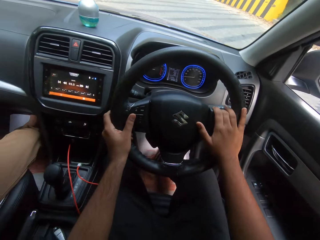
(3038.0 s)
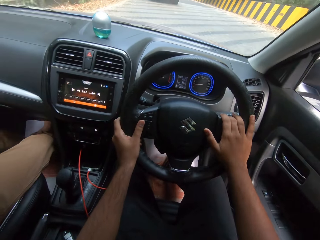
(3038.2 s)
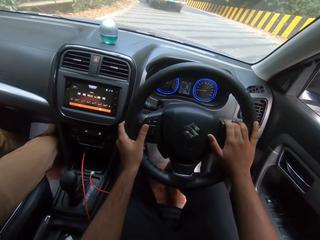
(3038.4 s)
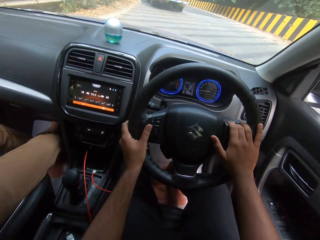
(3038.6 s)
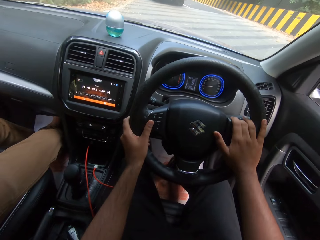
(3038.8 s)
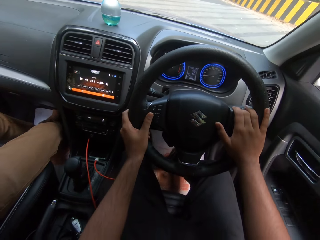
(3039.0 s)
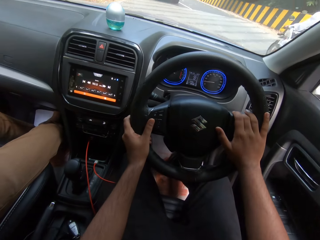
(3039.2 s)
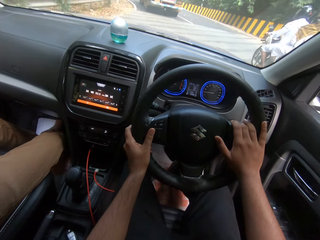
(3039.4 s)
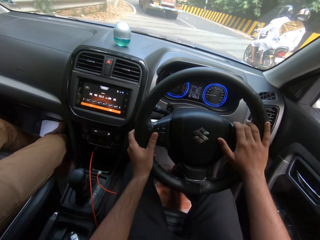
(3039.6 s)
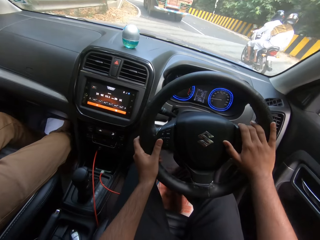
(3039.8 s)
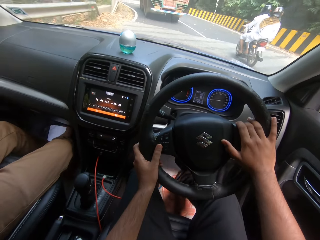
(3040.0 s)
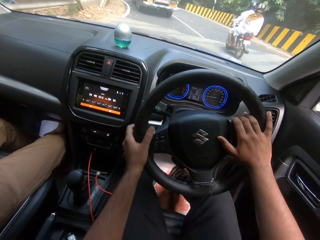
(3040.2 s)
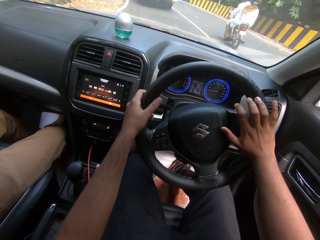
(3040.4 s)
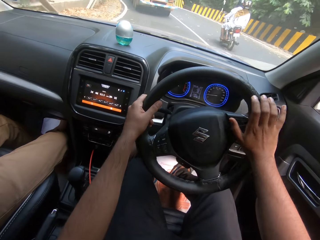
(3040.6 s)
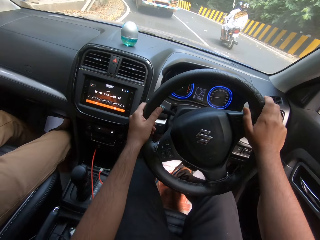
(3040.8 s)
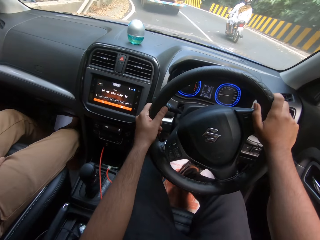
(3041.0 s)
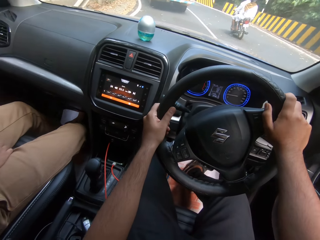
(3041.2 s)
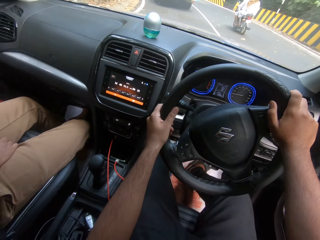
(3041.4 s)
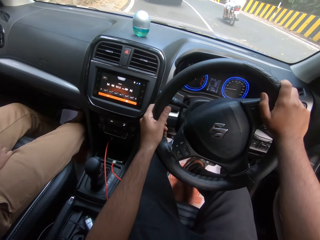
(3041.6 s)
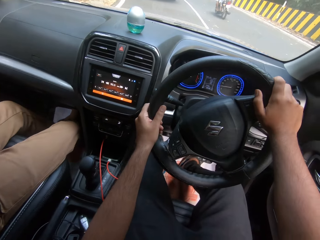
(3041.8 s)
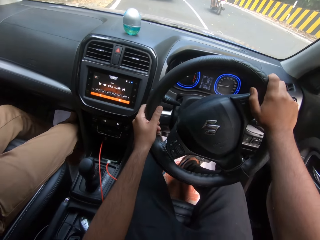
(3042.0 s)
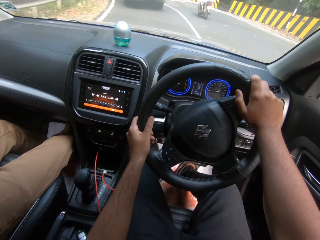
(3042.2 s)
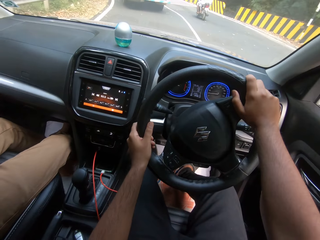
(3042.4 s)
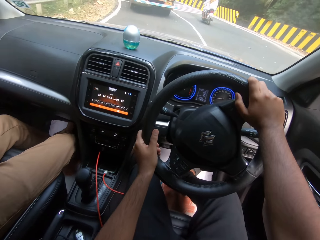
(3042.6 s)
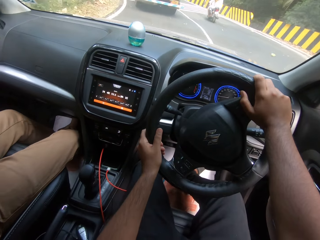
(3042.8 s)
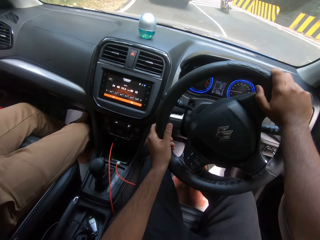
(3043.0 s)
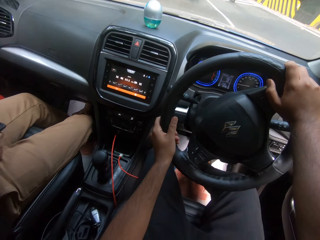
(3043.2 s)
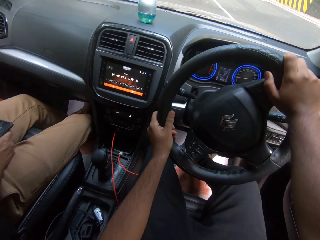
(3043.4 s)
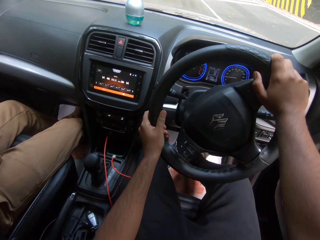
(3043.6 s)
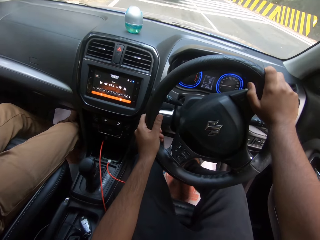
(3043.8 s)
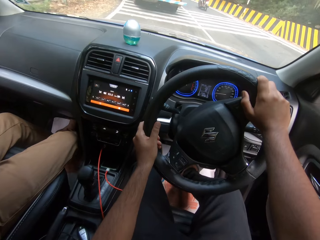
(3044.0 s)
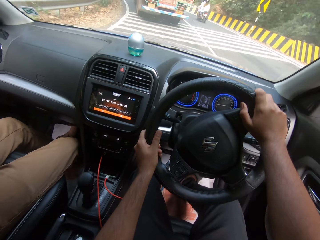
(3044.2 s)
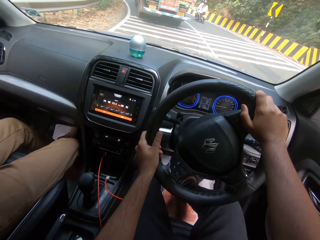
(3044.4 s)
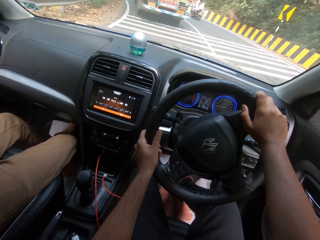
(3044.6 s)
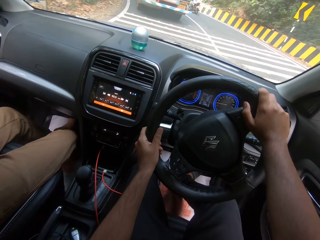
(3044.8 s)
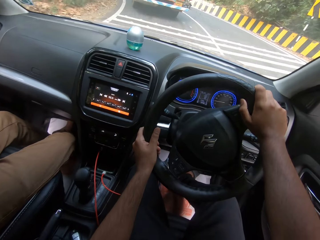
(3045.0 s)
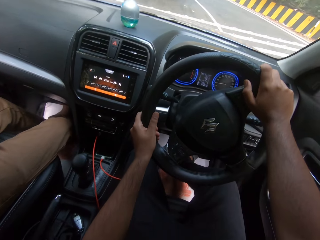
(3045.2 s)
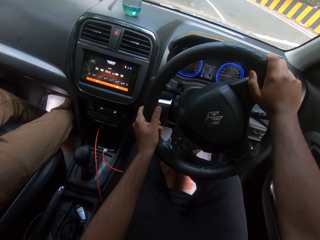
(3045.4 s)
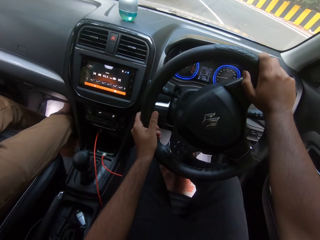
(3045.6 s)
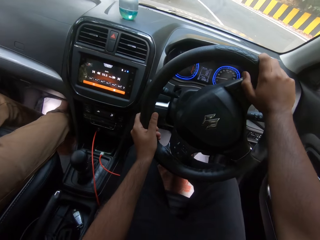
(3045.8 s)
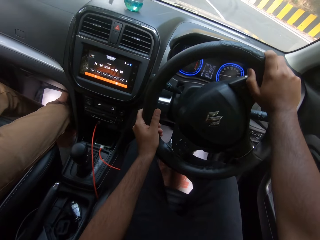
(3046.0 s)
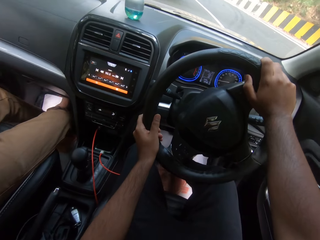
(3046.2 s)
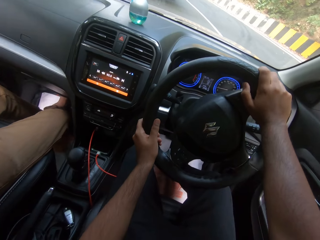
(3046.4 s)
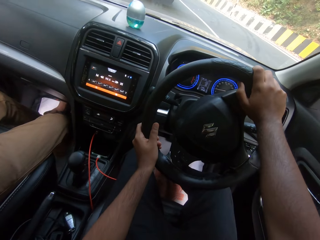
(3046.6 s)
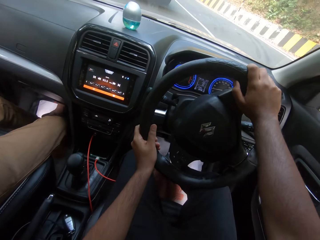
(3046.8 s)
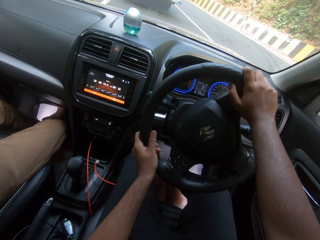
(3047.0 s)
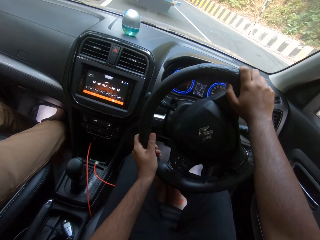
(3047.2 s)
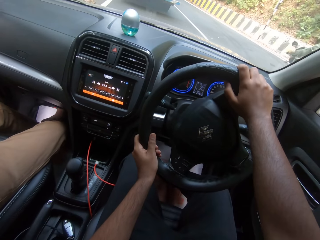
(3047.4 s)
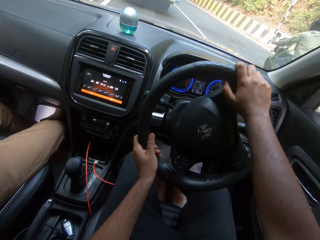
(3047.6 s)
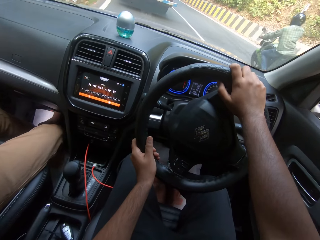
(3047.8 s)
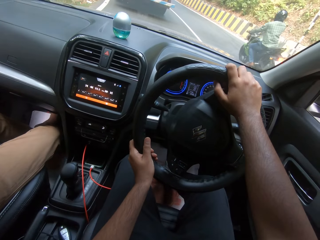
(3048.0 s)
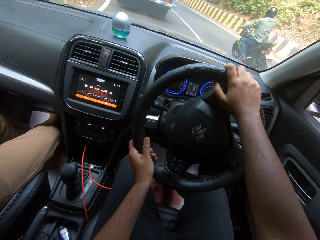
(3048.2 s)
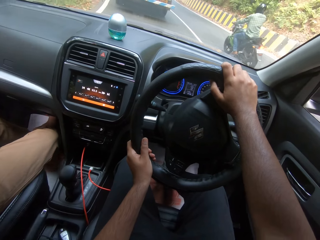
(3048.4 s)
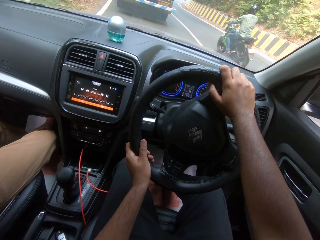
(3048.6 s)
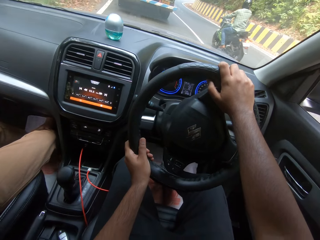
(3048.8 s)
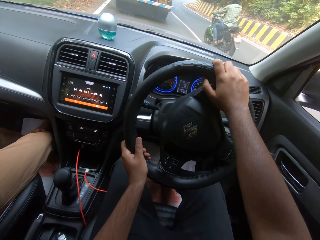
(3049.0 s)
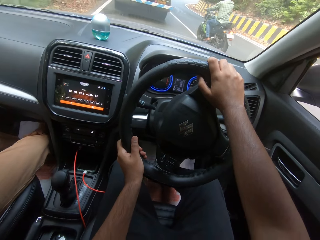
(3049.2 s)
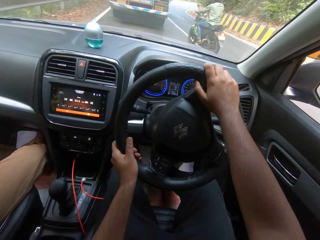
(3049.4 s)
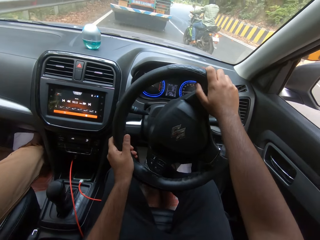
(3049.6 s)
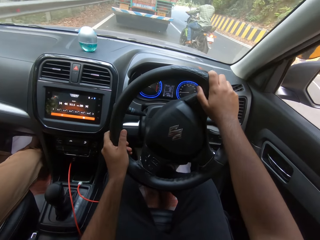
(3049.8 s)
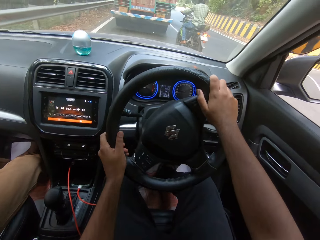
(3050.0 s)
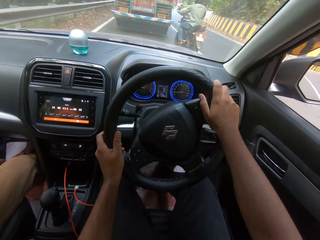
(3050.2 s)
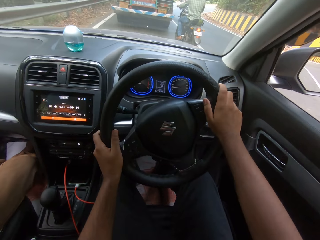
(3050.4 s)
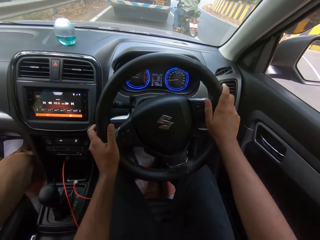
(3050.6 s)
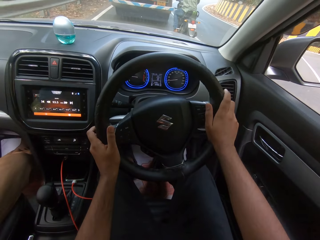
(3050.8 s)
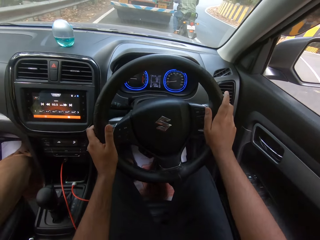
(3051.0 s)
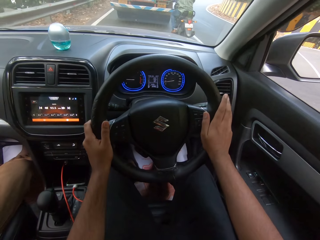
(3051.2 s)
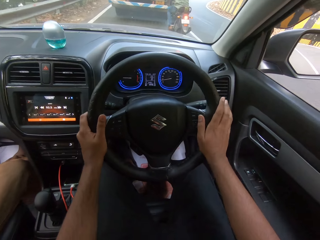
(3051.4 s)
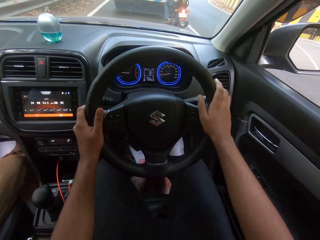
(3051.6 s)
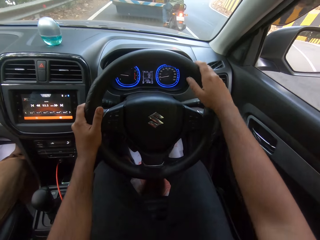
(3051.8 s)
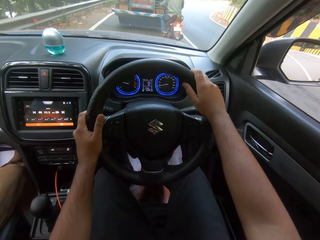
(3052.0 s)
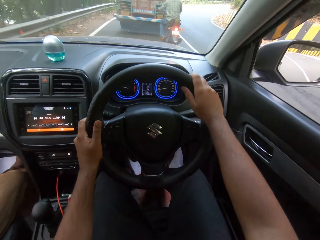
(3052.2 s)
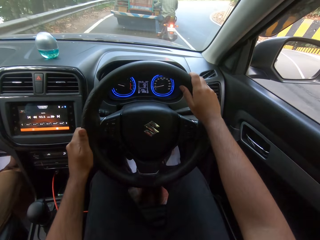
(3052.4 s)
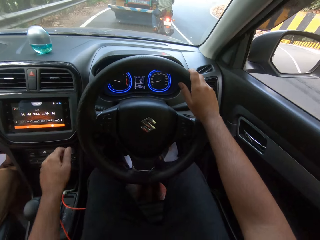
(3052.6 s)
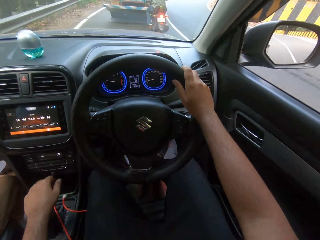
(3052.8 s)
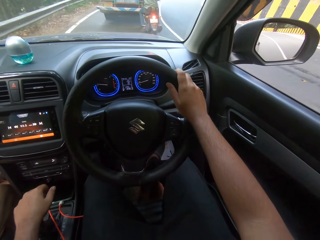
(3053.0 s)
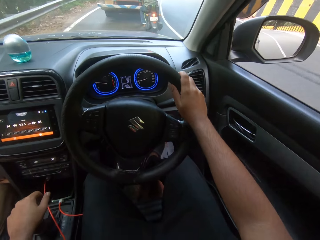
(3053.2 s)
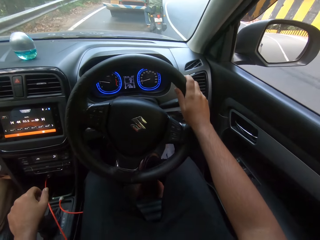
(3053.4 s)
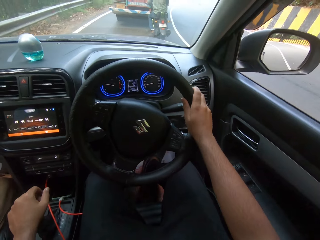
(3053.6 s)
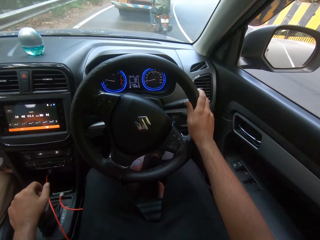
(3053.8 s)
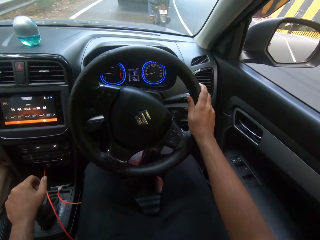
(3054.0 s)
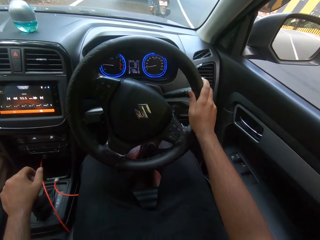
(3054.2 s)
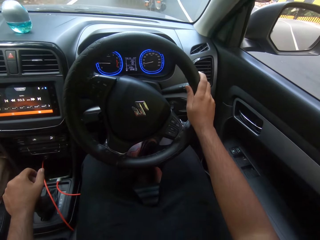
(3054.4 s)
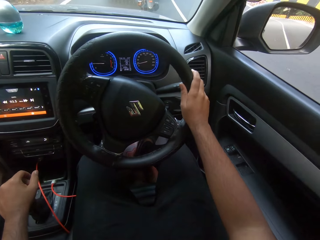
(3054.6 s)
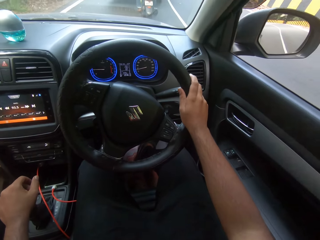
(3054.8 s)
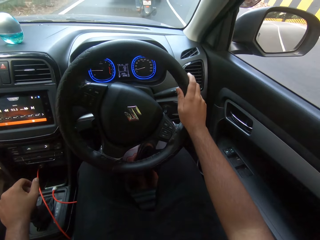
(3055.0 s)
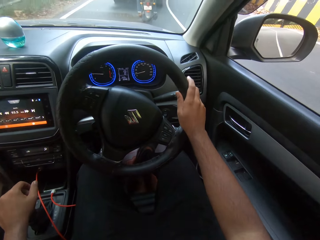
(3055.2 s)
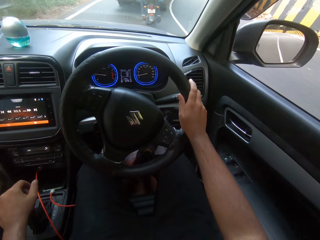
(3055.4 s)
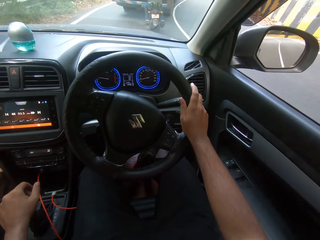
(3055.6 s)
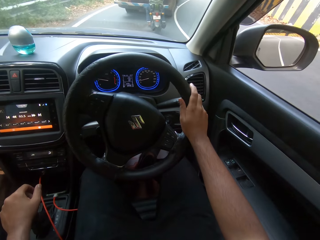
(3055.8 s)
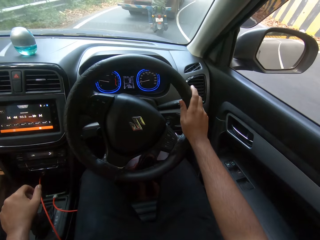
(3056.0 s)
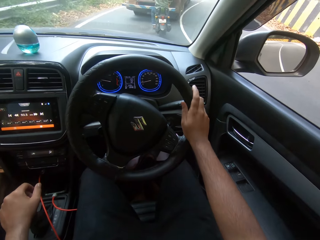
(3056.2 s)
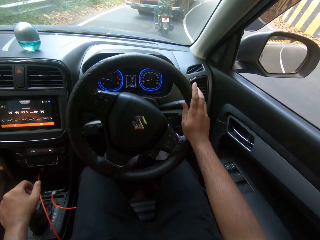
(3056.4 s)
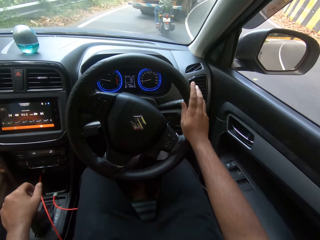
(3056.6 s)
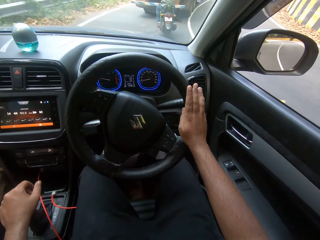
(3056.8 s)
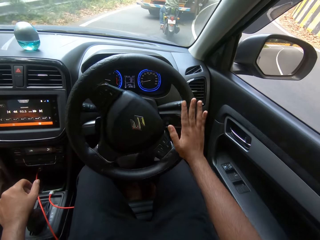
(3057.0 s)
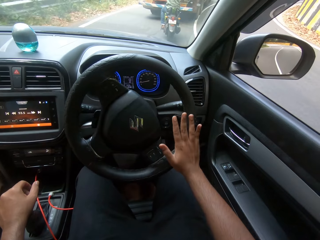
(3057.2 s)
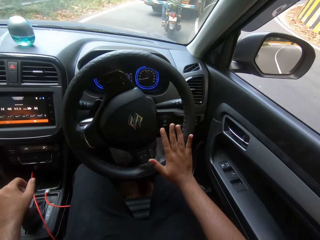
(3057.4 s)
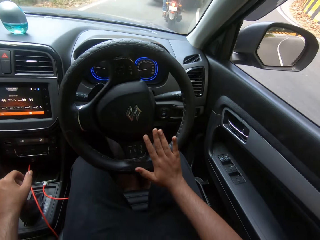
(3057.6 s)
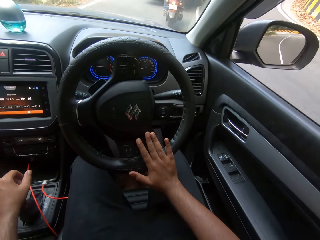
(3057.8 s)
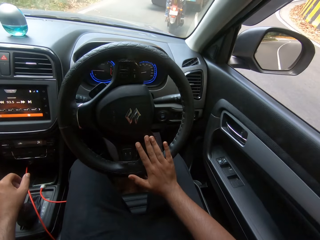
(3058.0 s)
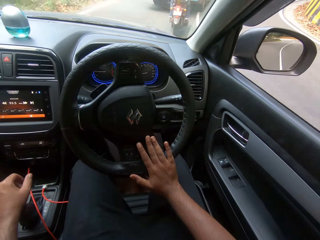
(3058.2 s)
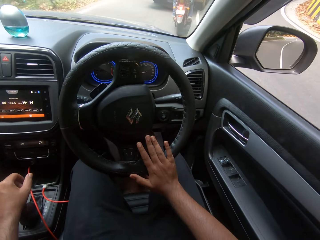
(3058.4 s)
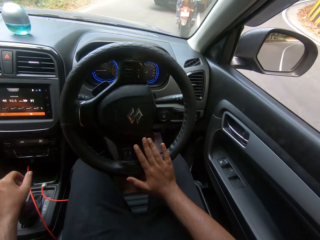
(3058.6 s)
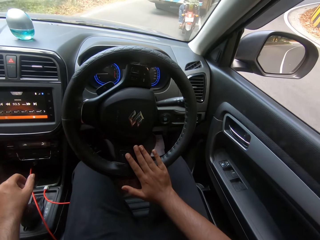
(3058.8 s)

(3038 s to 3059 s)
A biker drives past the camera wearer. Another biker drives past the camera wearer. The camera wearer changes the gear with his left hand. He holds the gear lever. He drives a car.
